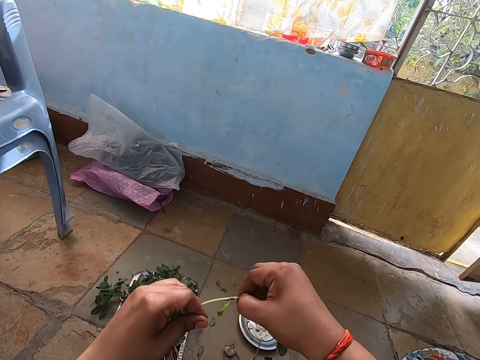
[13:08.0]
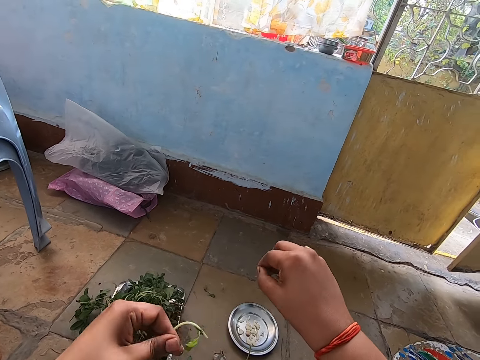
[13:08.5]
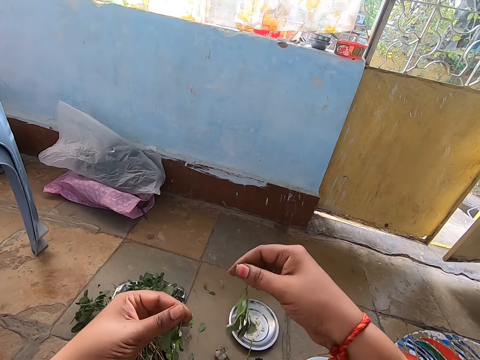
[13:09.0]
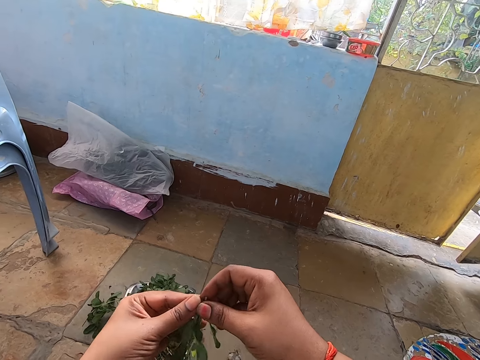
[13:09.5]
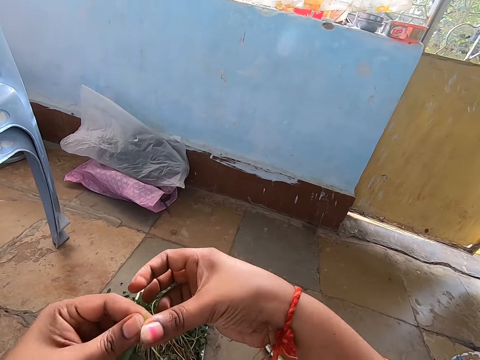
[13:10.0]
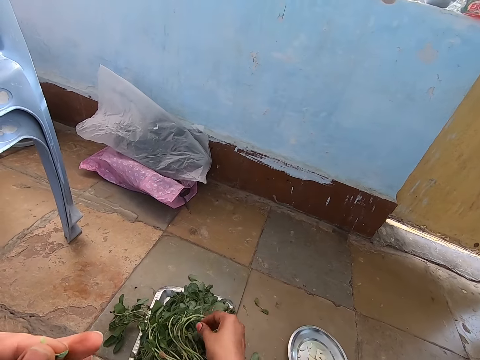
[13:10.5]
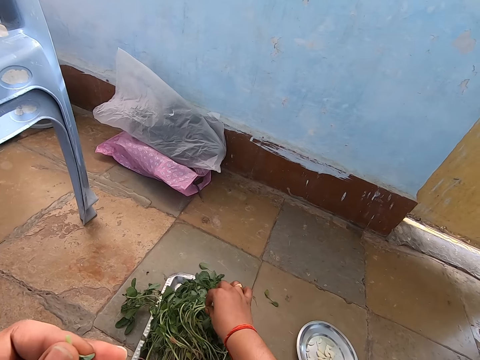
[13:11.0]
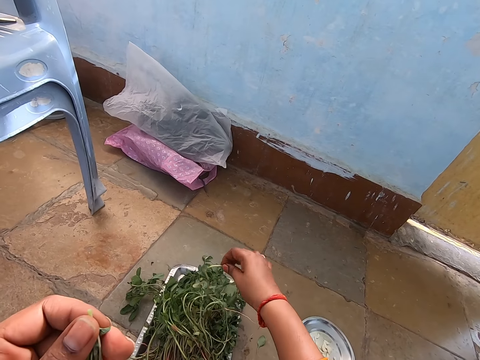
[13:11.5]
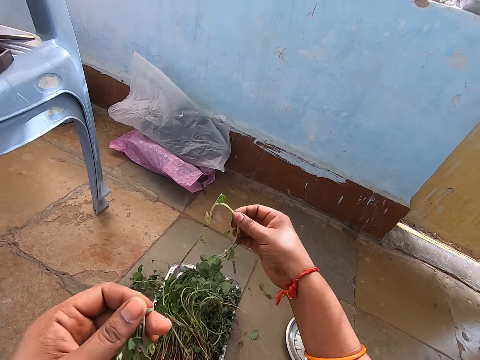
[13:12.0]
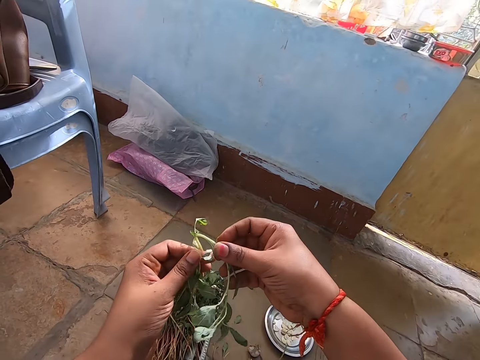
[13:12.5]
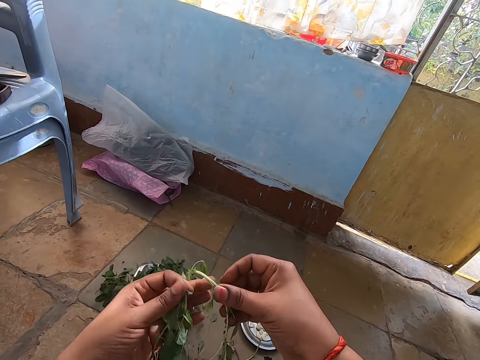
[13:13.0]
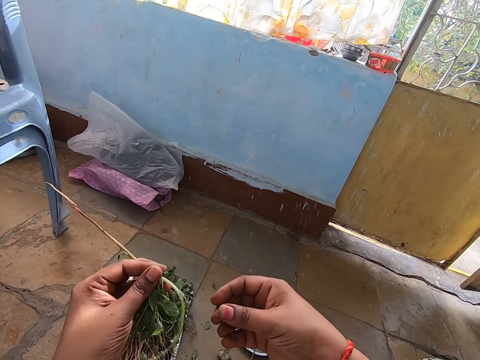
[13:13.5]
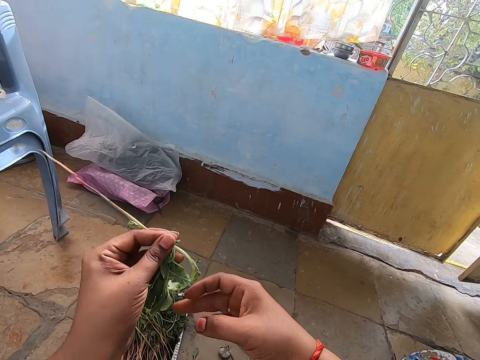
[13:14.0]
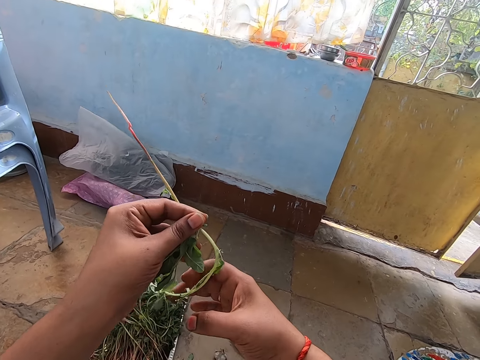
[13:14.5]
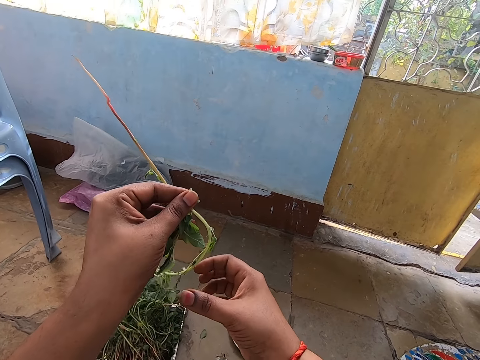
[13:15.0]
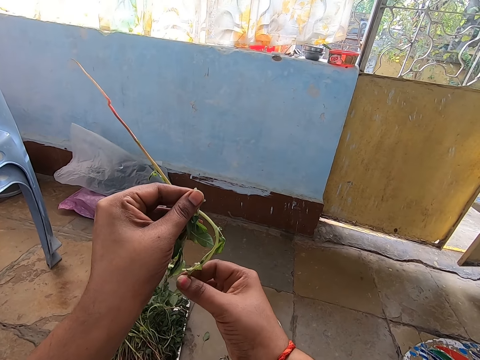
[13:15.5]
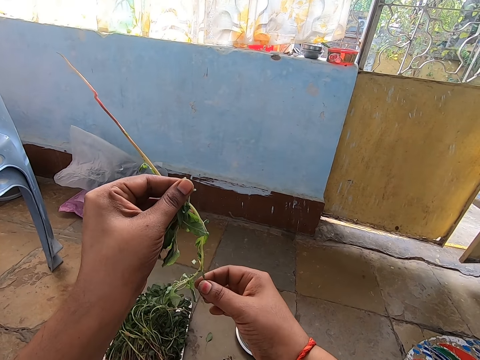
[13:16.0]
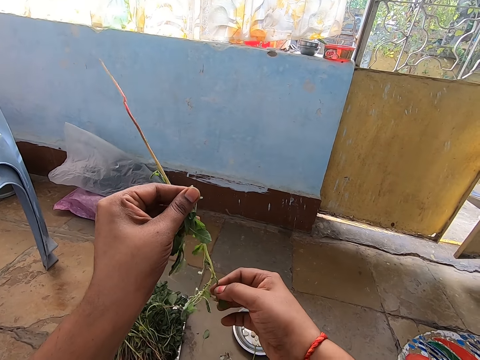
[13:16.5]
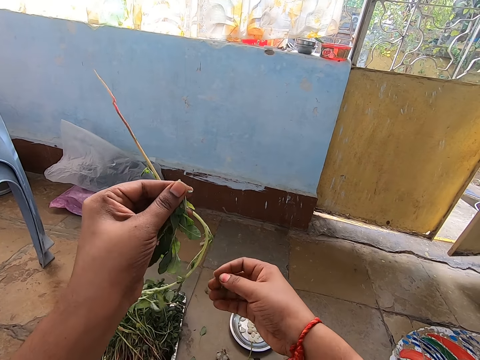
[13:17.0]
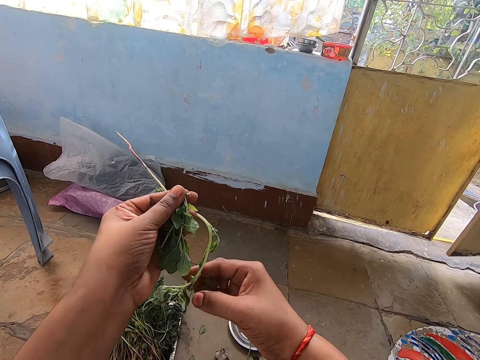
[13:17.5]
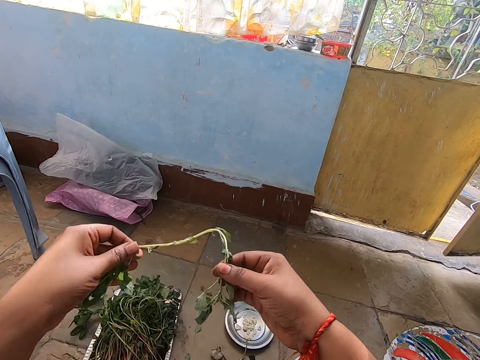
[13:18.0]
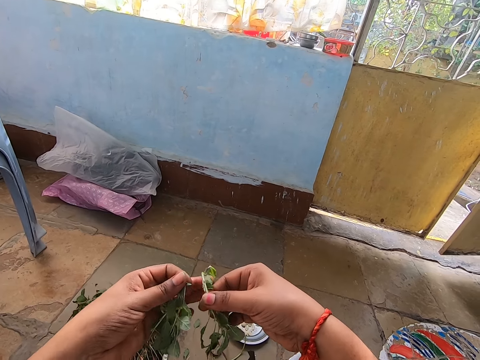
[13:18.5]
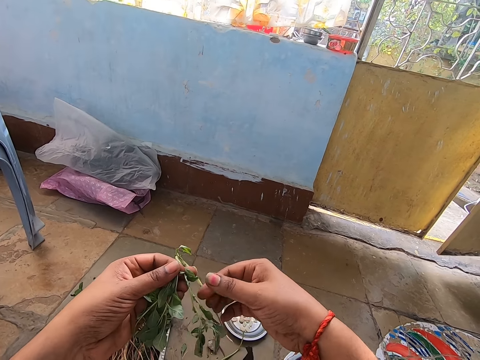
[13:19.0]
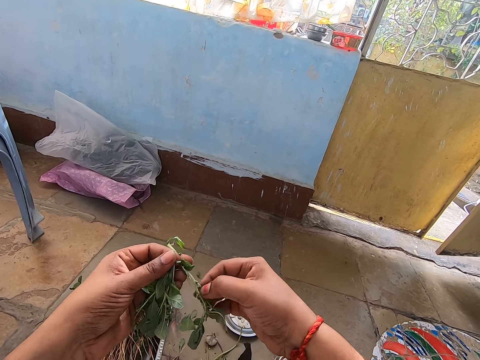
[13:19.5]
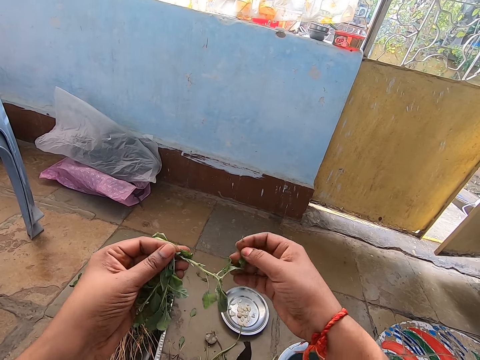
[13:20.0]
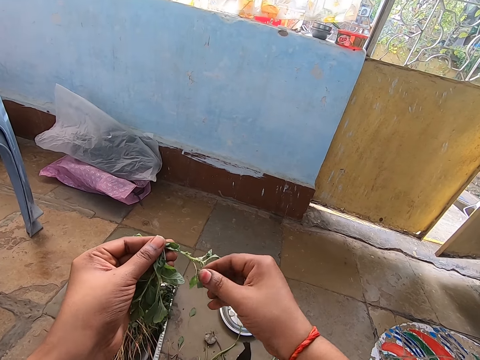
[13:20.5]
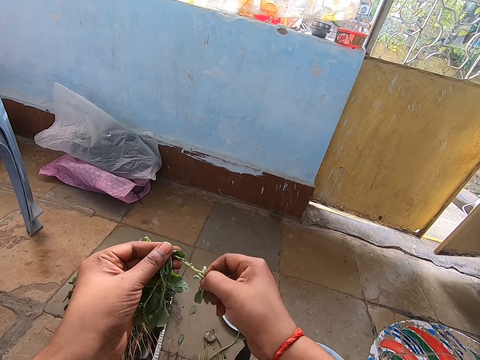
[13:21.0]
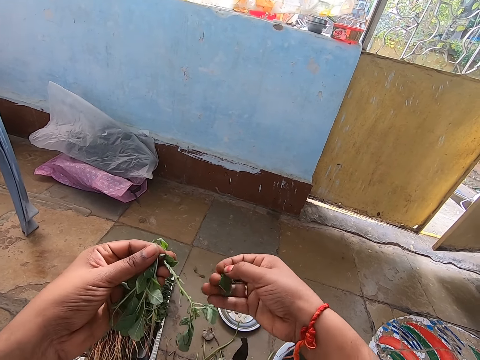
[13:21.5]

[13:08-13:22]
The camera wearer breaks the water spinach stem with both hands. She cuts the vegetables. She drops the water spinach stem on the floor with her left hand. She passes the water spinach leaves from her right hand to her left hand. She holds the vegetables with both hands. She picks the water spinach from the tray on the floor with her right hand. She passes the water spinach from her right hand to her left hand. She holds the vegetables with both hands. She peels the vegetables. She cuts the water spinach leaves with her right hand from the water spinach in her left hand.

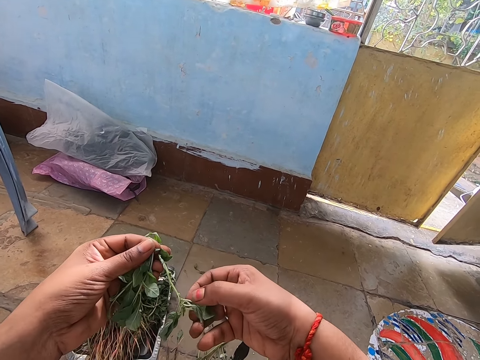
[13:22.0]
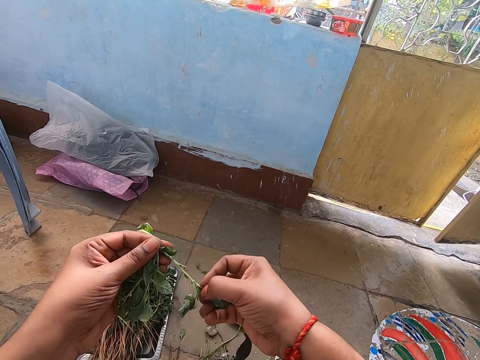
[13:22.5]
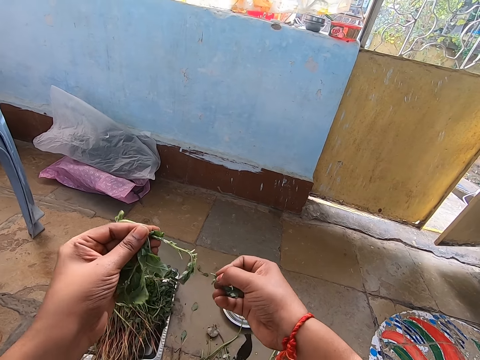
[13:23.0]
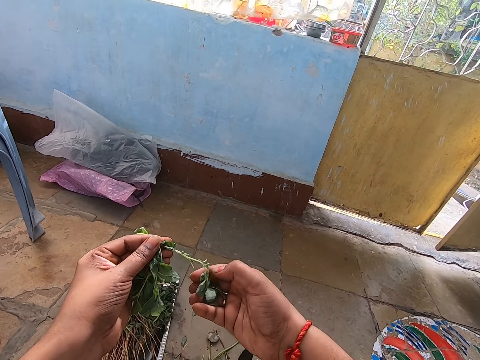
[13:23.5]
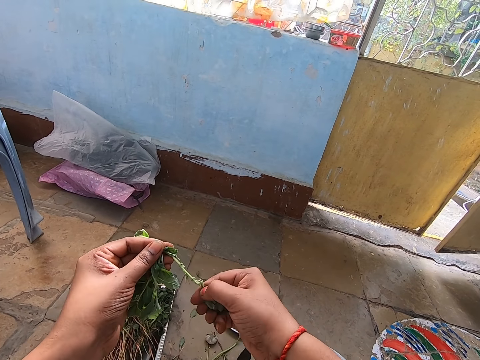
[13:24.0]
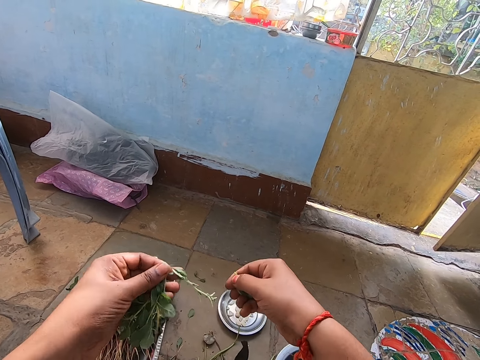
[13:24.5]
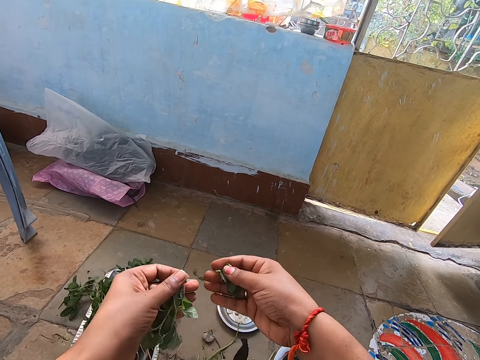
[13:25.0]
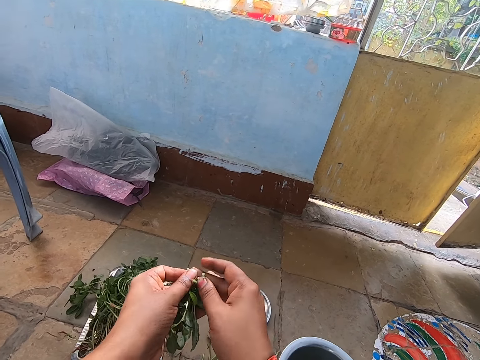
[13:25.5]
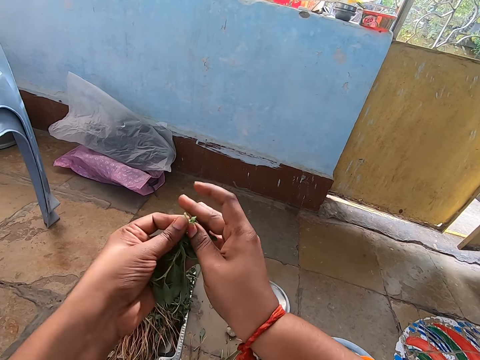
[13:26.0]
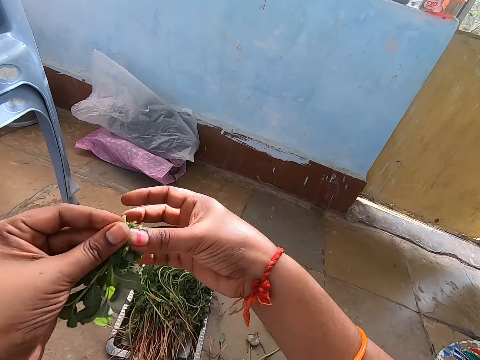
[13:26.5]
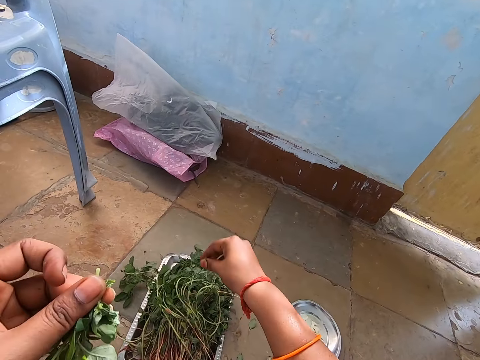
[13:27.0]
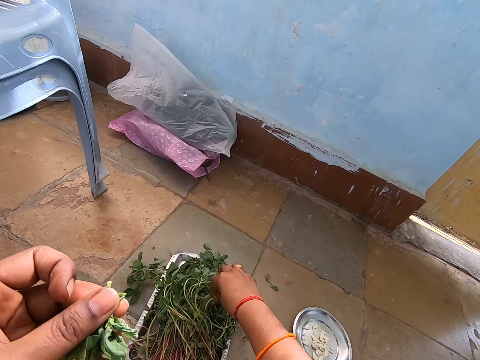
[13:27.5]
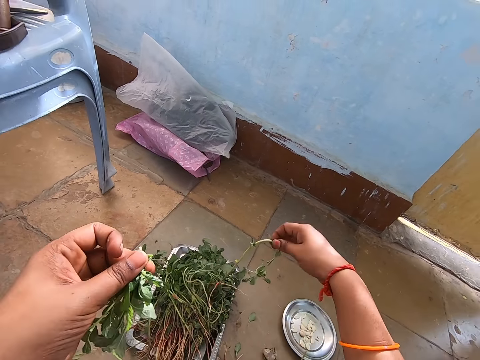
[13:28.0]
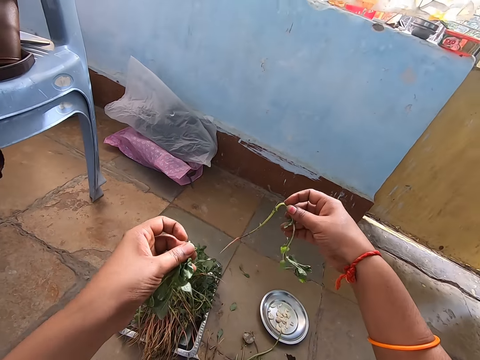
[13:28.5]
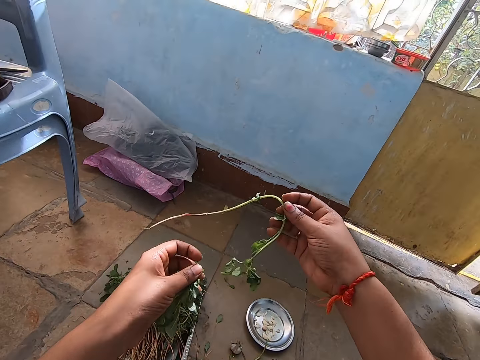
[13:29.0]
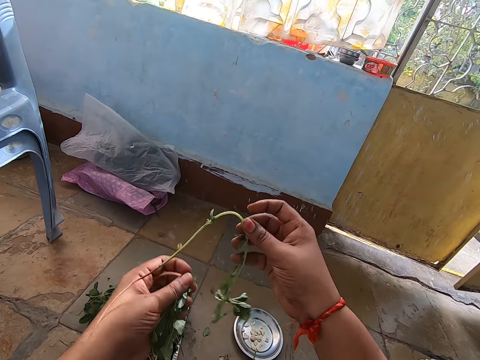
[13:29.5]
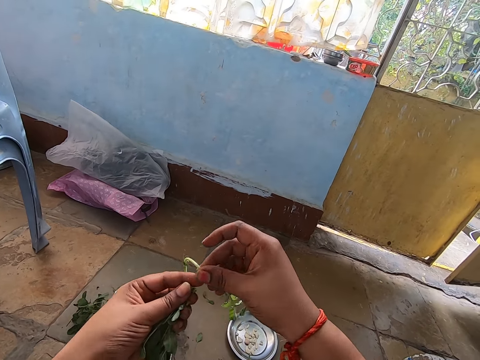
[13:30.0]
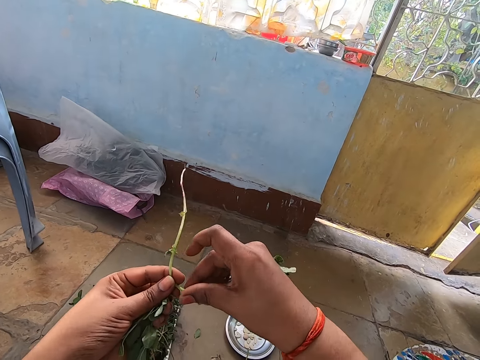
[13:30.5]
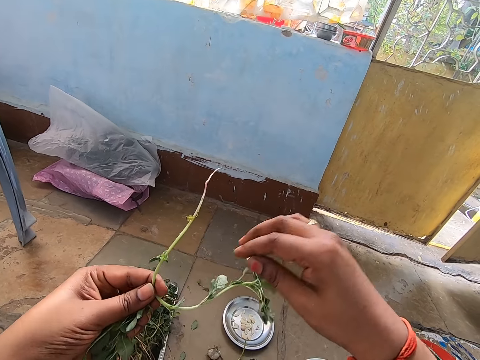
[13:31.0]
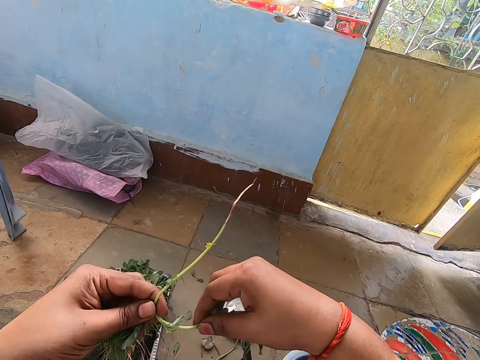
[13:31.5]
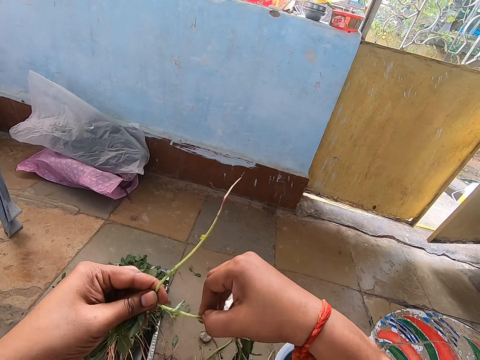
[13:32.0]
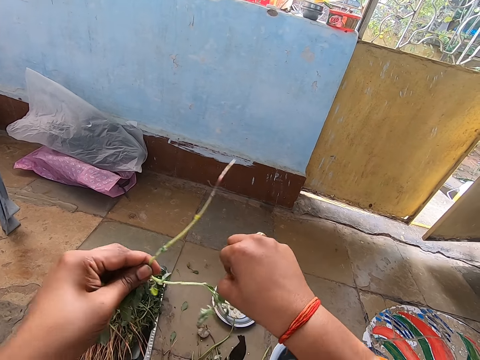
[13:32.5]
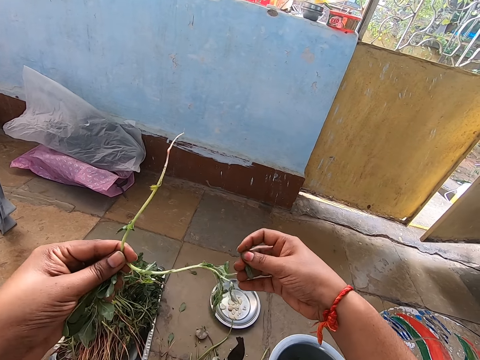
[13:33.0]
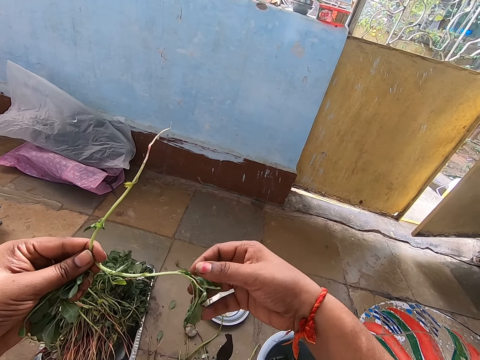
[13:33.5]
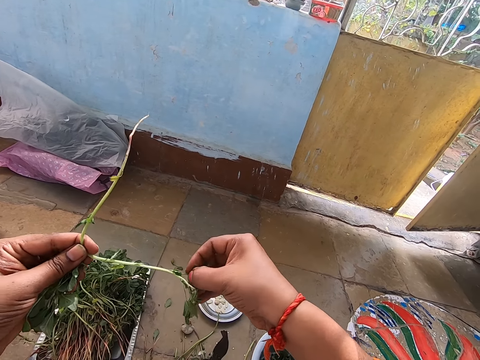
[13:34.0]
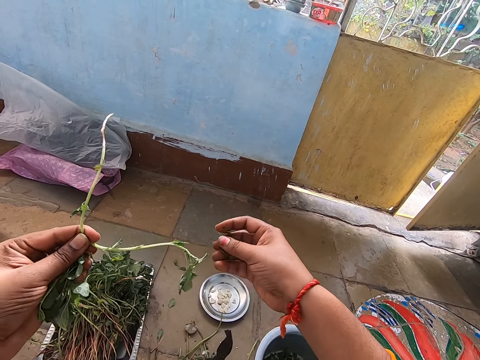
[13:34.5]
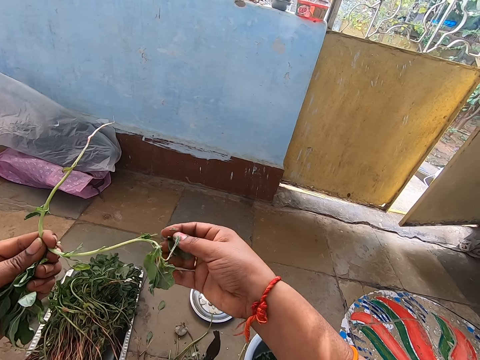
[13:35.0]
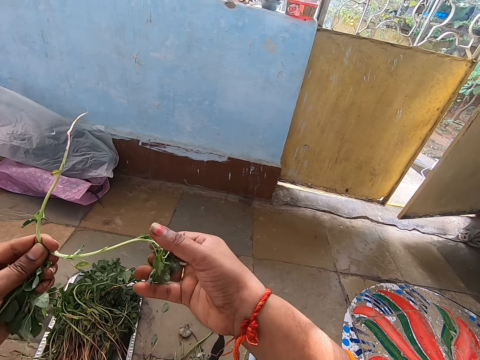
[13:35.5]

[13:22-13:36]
The camera wearer drops the water spinach on the floor with her left hand. She passes the water spinach leaves from her right hand to her left hand. She holds the vegetables with both hands. She picks the water spinach from the tray on the floor with her right hand. She holds the vegetables. She passes the water spinach from her right hand to her left hand. She cuts the water spinach leaves with her right hand from the water spinach in her left hand. She peels the vegetables.
